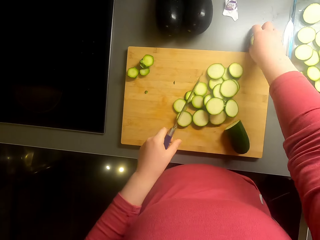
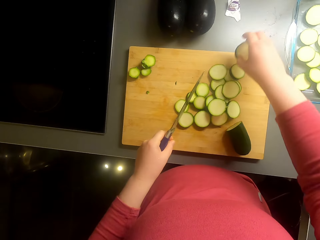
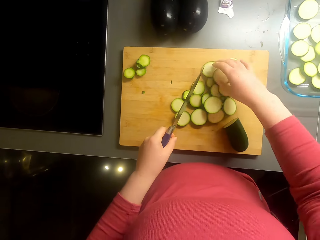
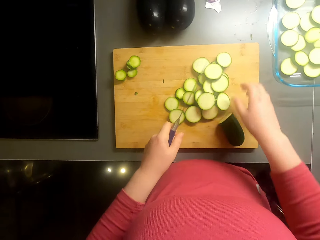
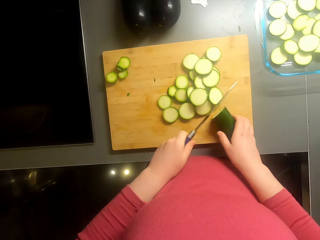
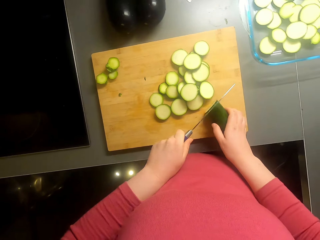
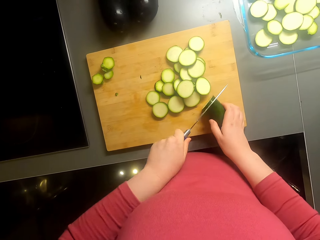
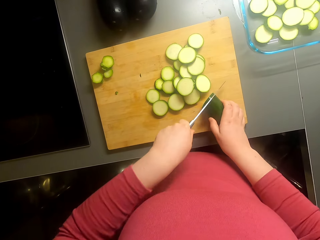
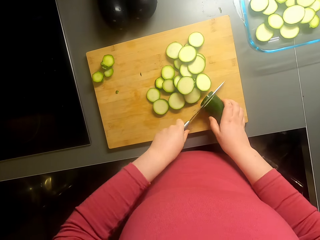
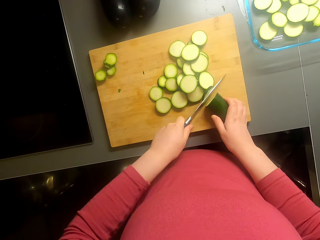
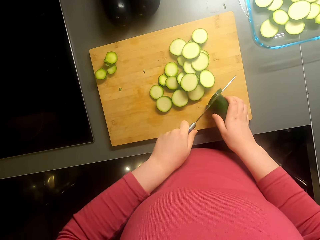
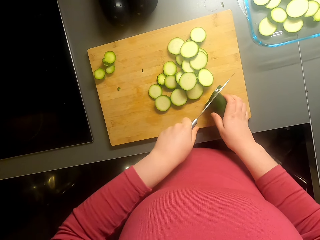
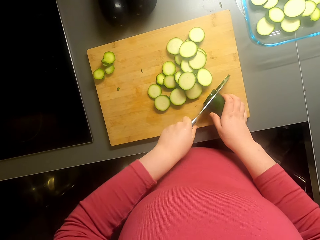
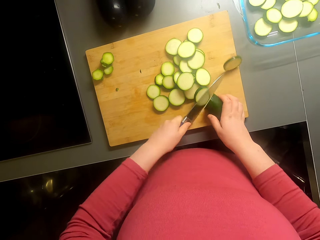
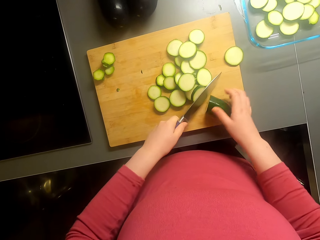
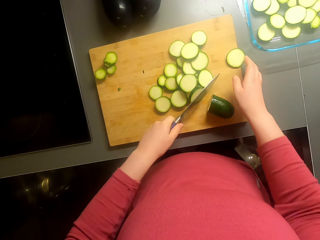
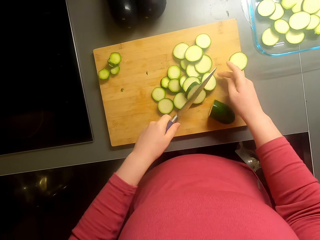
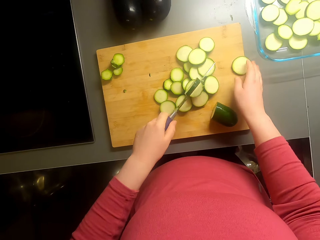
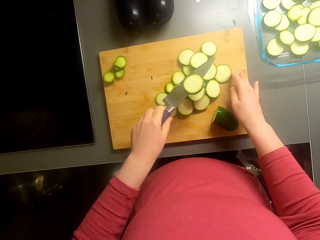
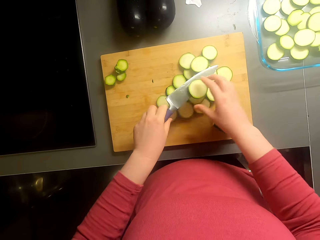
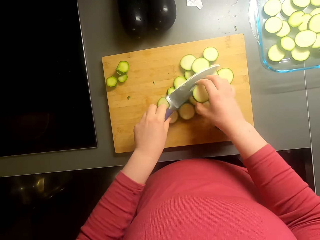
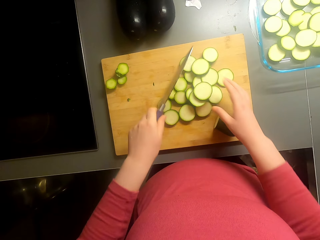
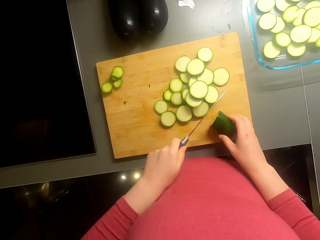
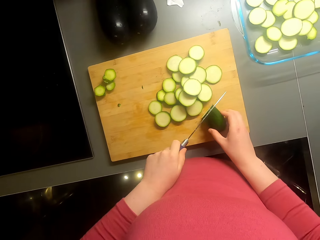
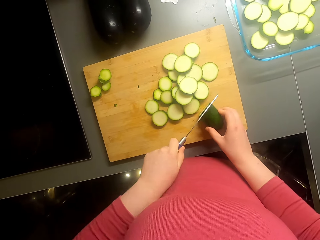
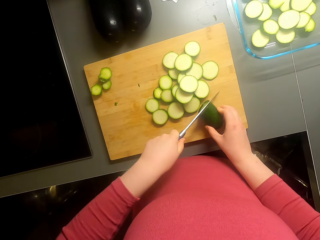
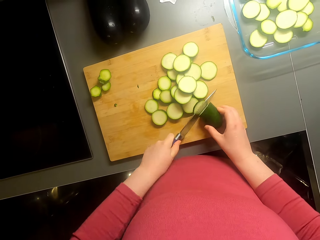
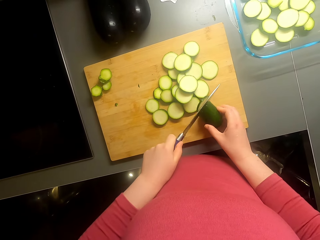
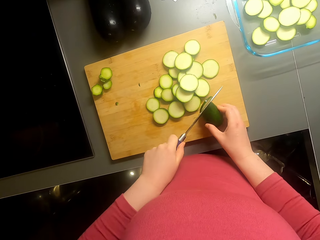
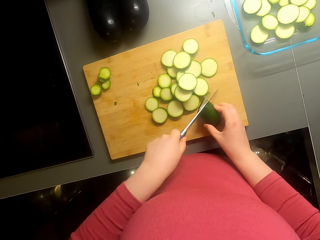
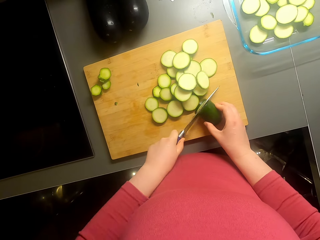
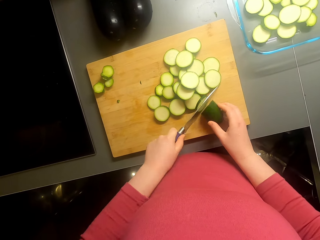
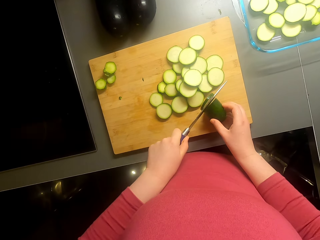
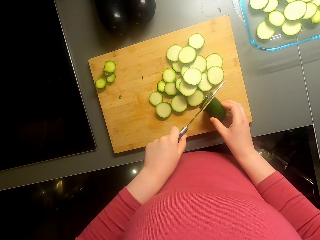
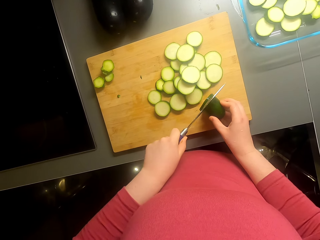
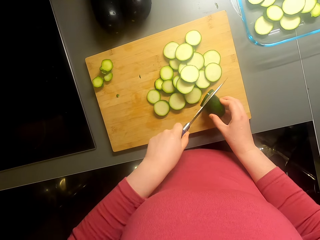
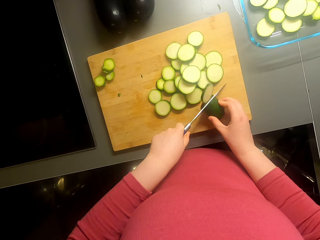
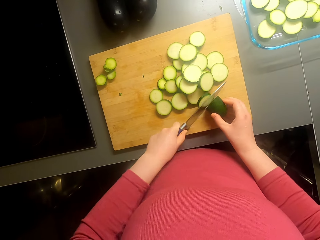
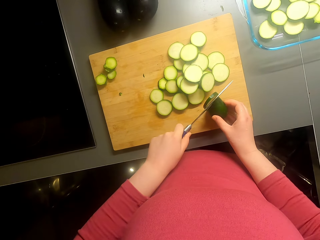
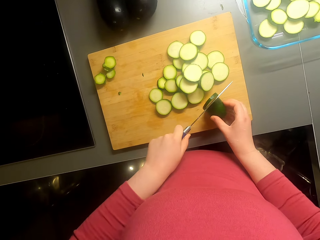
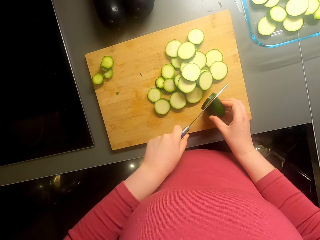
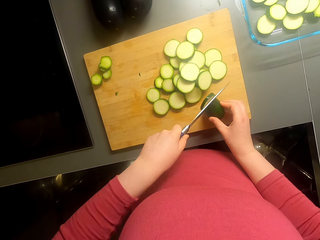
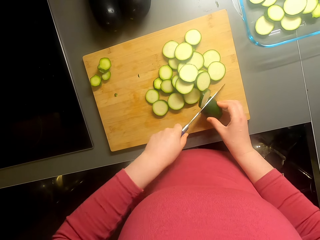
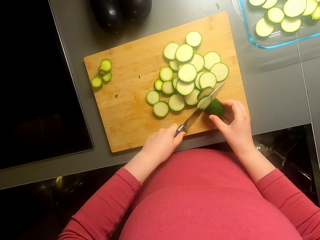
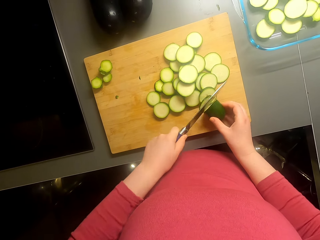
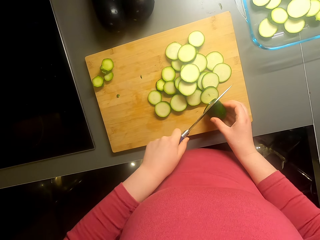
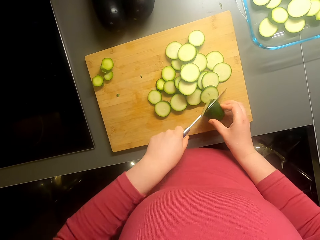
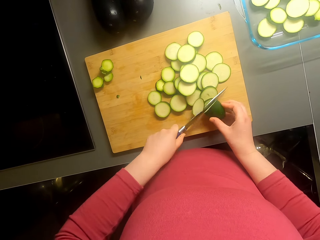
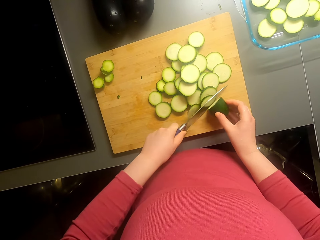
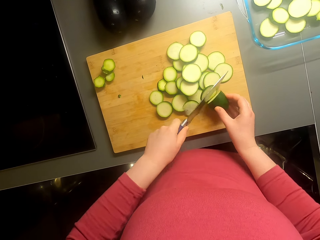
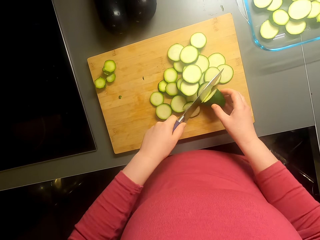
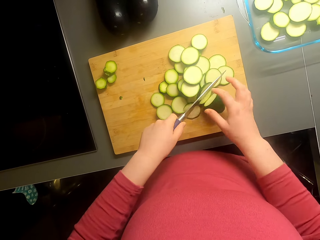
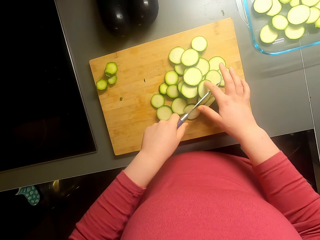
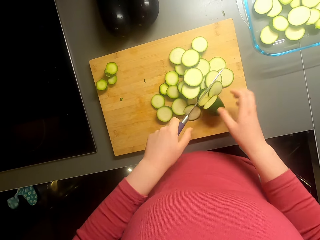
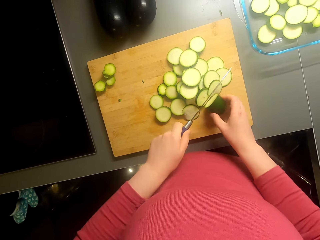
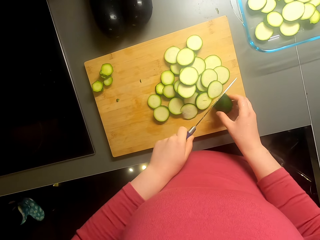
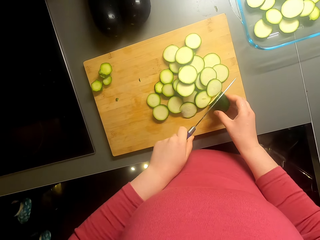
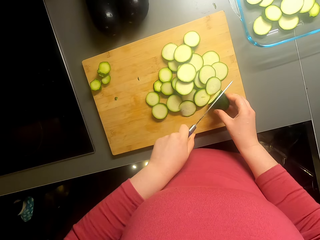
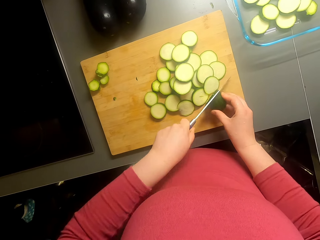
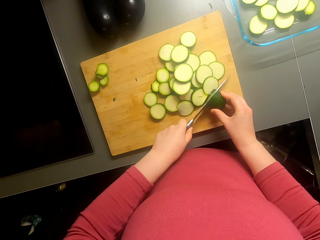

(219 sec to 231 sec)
The camera wearer picks a piece of cucumber. They put the piece of cucumber on the chopping board. They cut the cucumber.

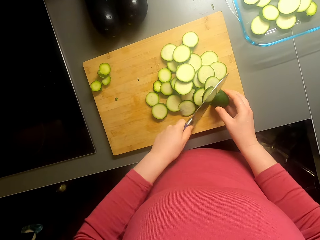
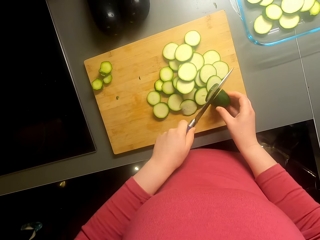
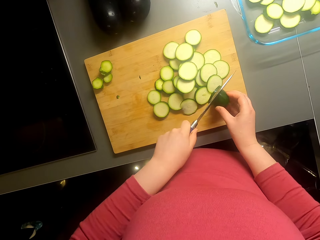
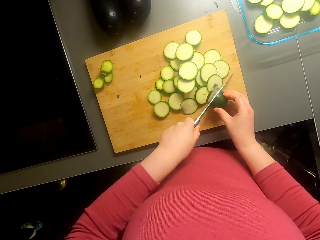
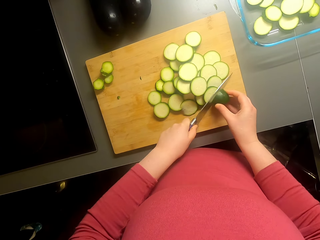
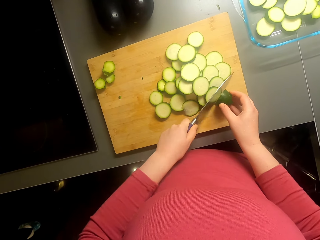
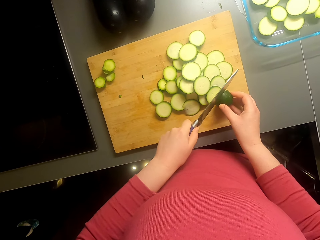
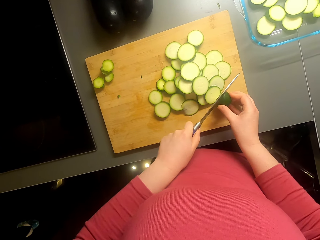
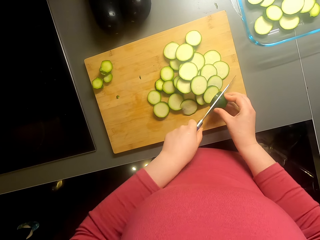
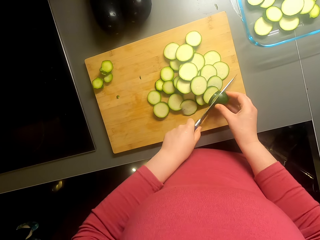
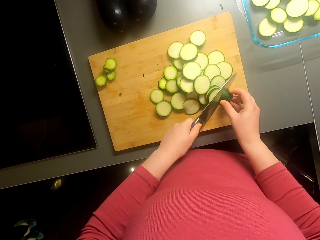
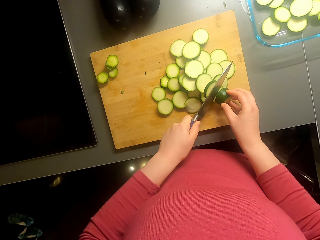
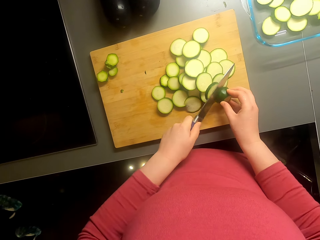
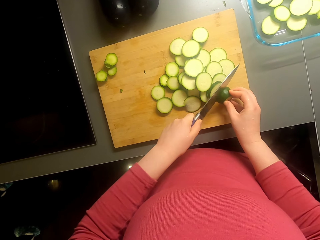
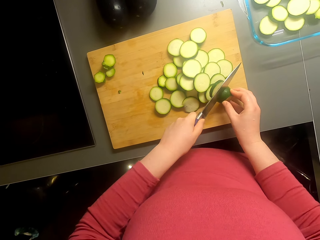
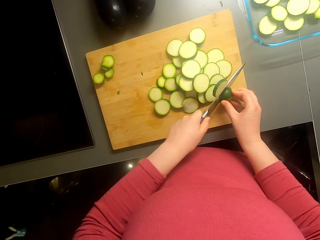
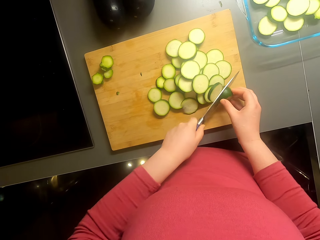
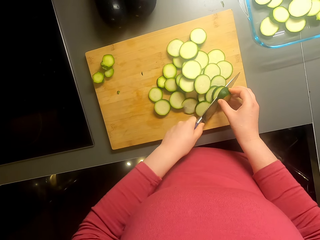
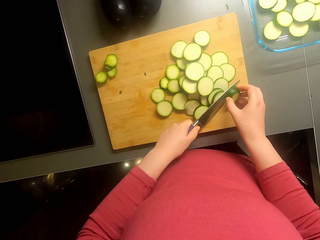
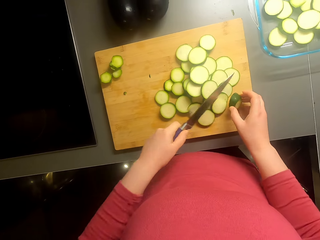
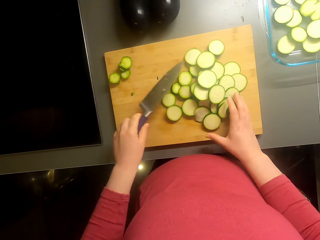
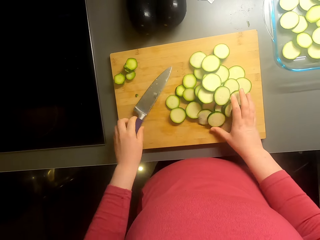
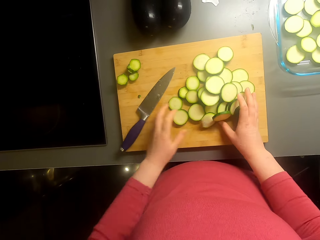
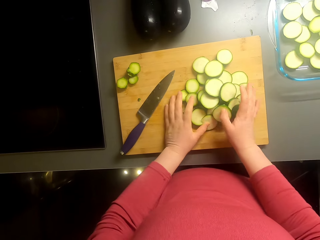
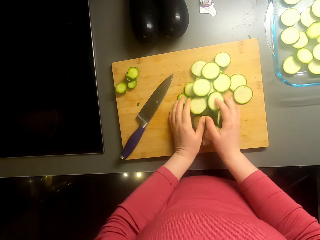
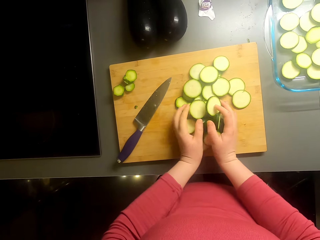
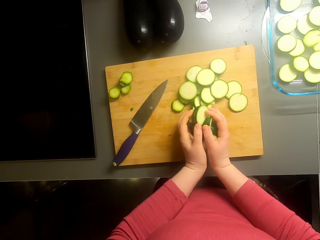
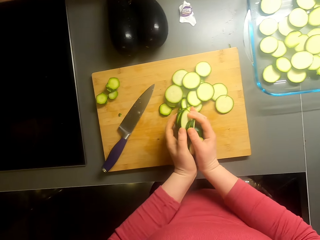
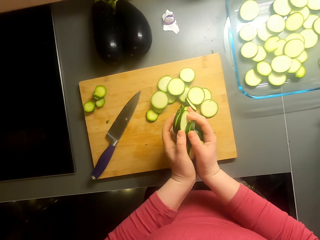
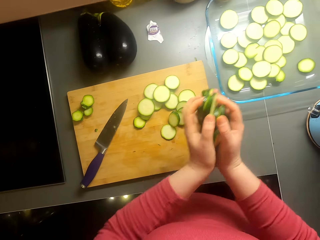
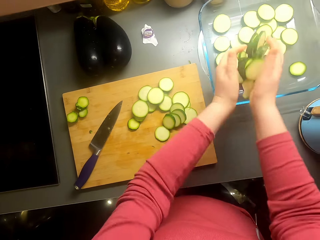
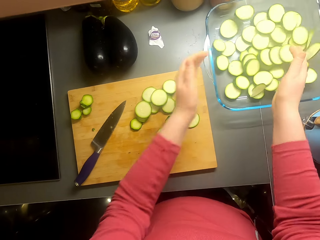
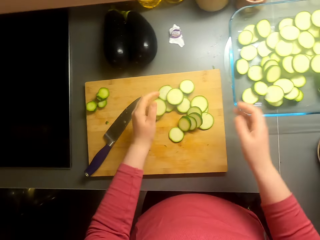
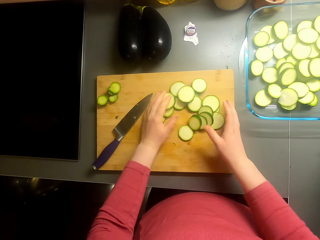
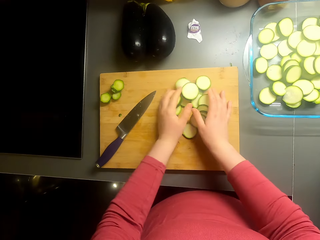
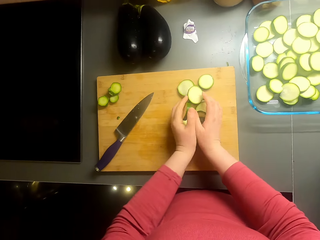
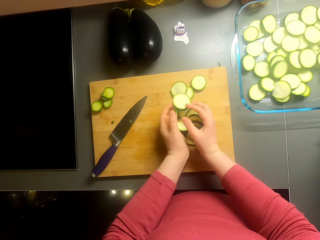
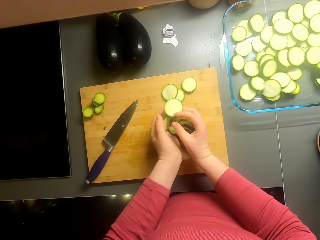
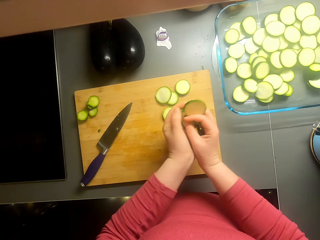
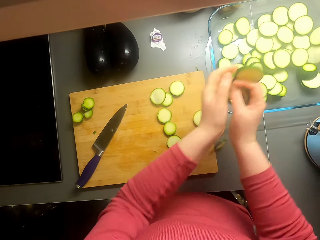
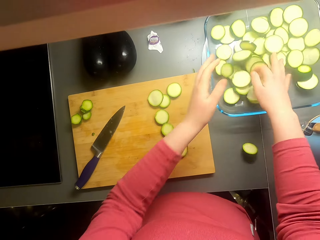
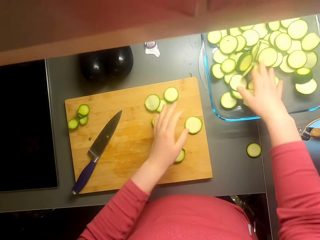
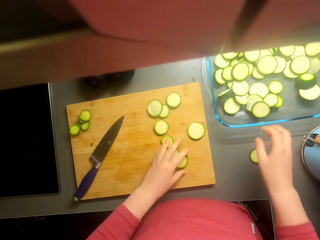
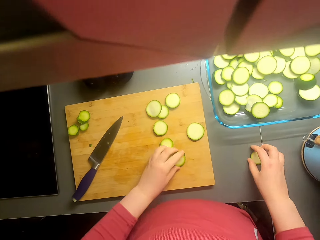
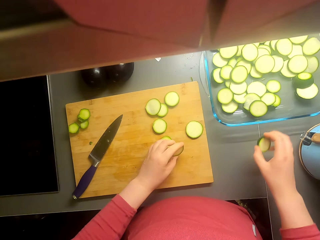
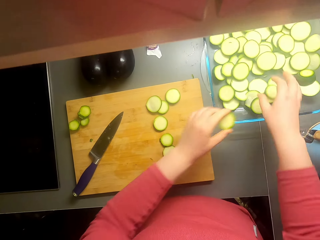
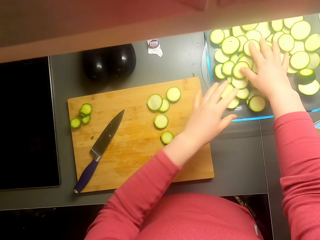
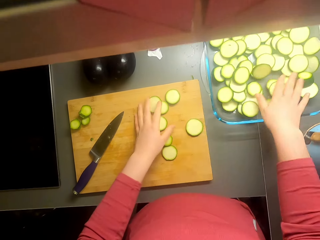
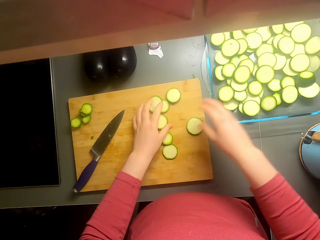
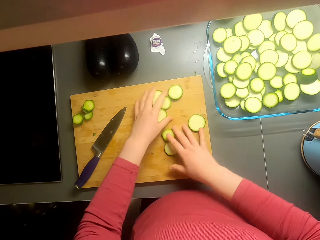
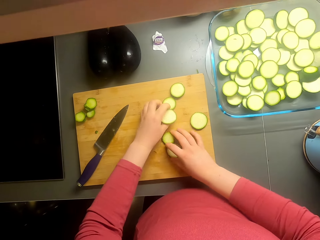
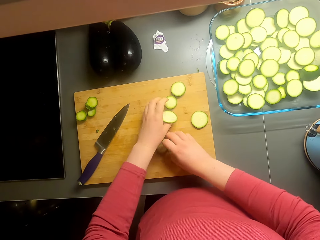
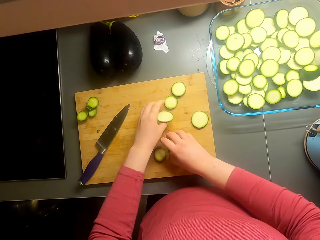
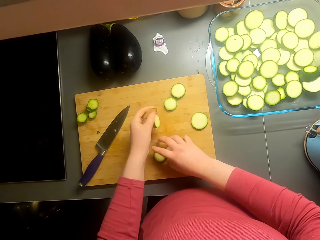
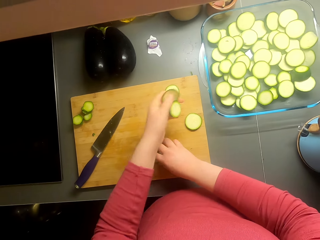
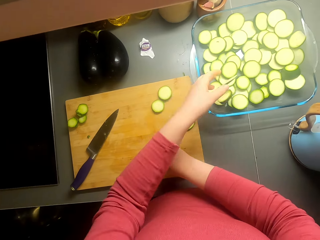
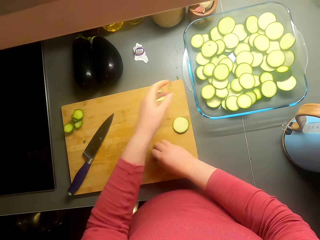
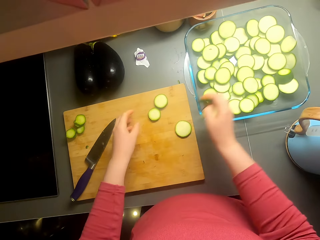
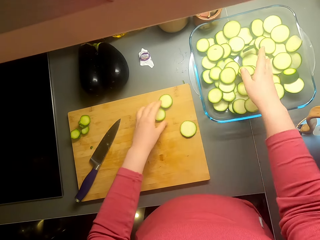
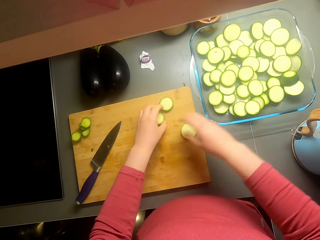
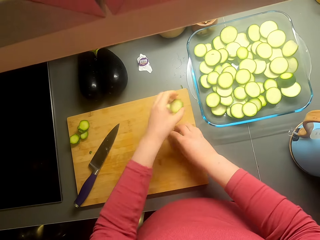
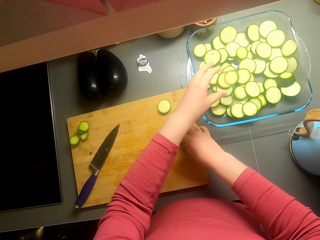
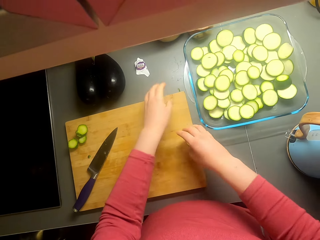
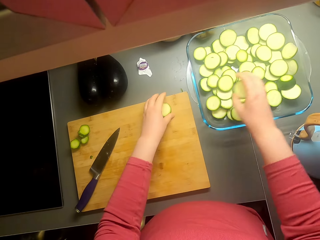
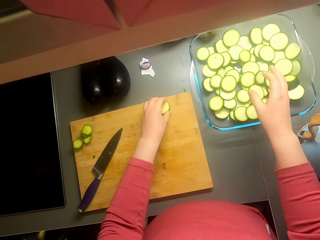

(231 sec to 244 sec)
The camera wearer puts the knife on the chopping board. They pick the pieces of cucumber. They put the pieces of cucumber in the tray. They pick the pieces of cucumber. They put the pieces of cucumber in the tray. They pick a piece of cucumber. They put the pieces of cucumber in the tray. They pick the pieces of cucumber. They put the pieces of cucumber in the tray. They pick the pieces of cucumber.
